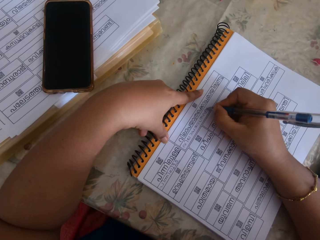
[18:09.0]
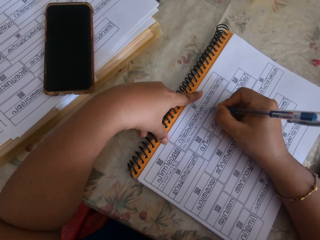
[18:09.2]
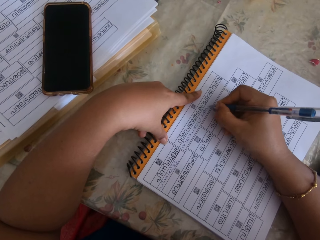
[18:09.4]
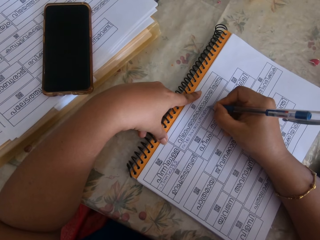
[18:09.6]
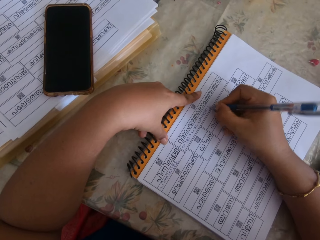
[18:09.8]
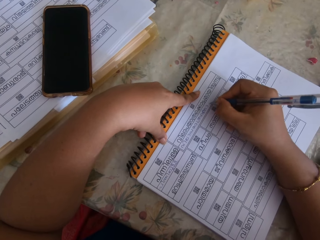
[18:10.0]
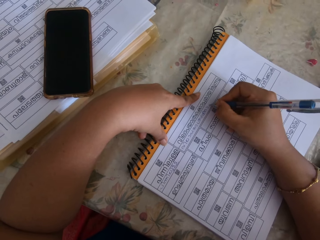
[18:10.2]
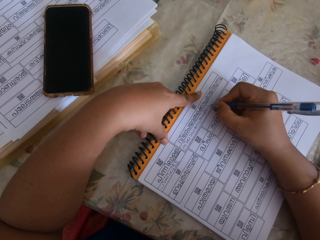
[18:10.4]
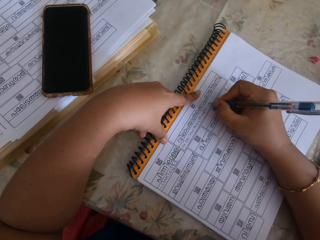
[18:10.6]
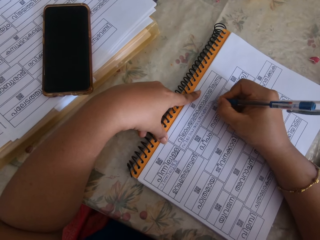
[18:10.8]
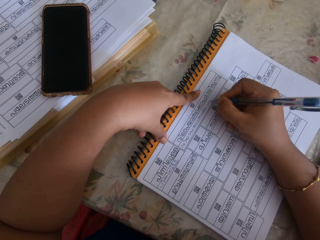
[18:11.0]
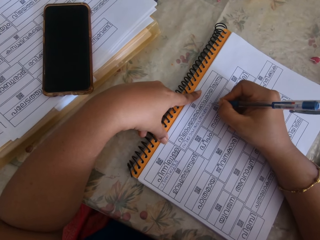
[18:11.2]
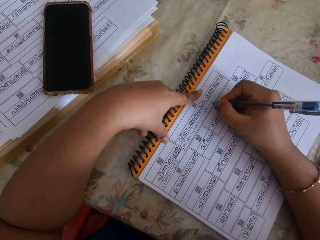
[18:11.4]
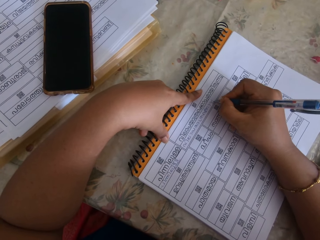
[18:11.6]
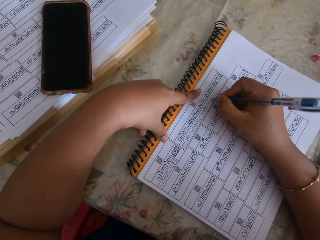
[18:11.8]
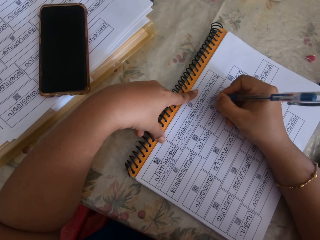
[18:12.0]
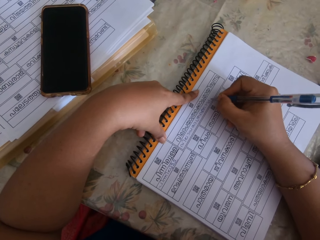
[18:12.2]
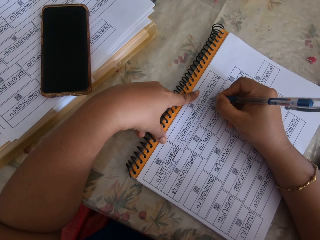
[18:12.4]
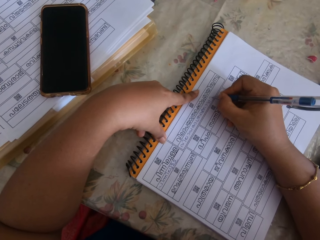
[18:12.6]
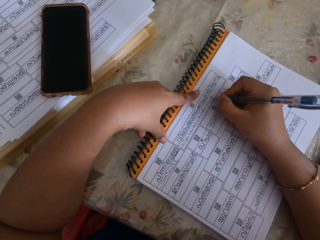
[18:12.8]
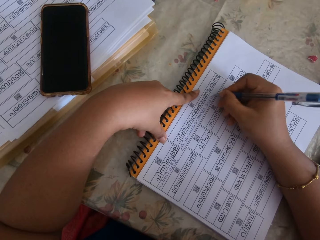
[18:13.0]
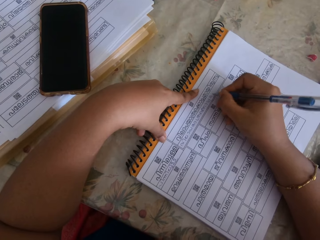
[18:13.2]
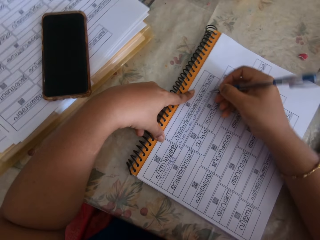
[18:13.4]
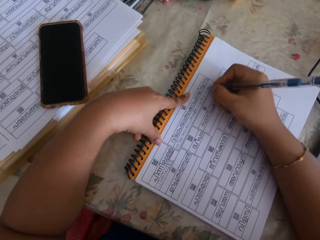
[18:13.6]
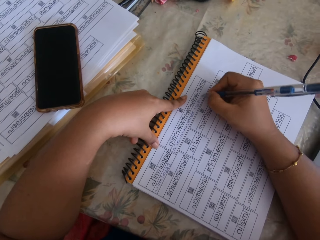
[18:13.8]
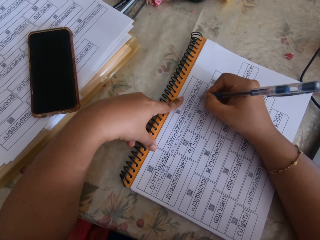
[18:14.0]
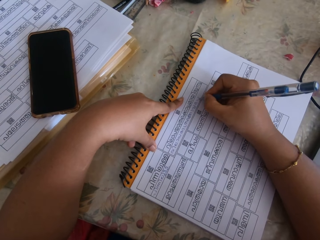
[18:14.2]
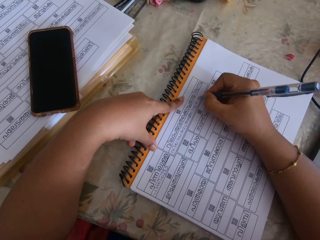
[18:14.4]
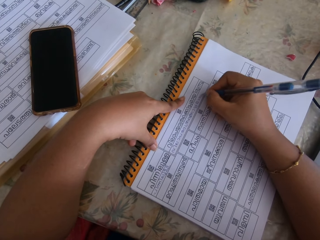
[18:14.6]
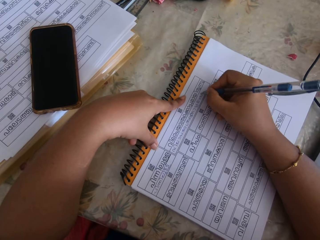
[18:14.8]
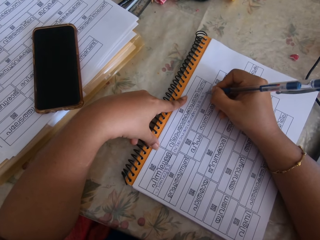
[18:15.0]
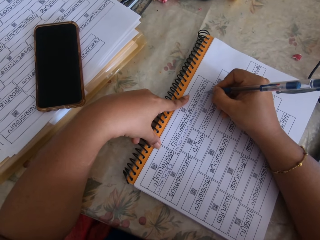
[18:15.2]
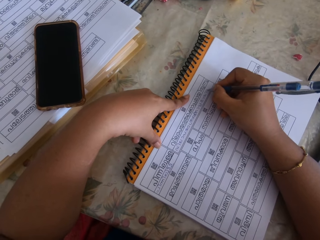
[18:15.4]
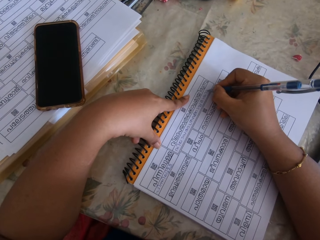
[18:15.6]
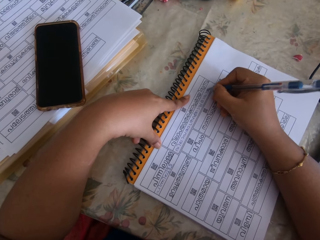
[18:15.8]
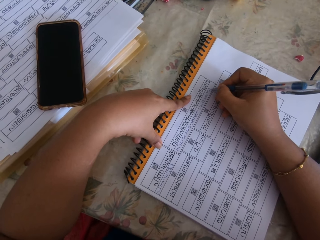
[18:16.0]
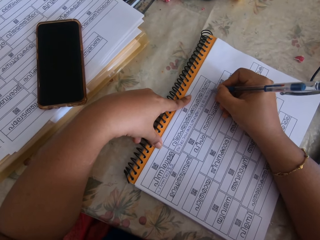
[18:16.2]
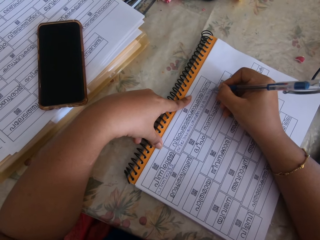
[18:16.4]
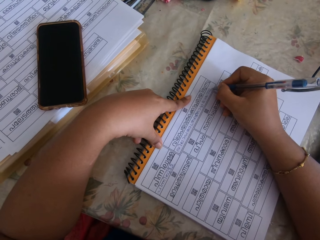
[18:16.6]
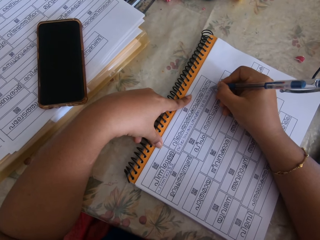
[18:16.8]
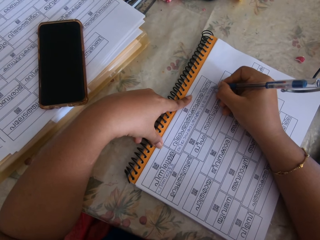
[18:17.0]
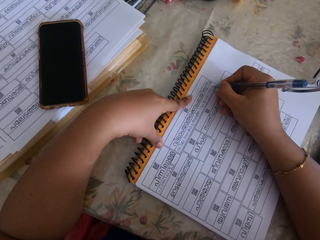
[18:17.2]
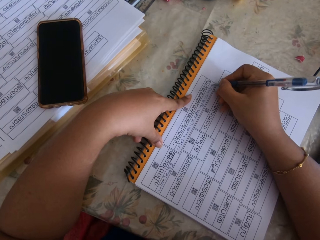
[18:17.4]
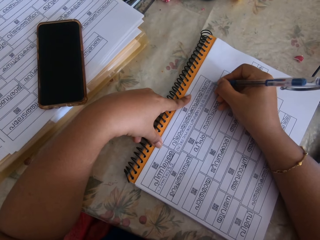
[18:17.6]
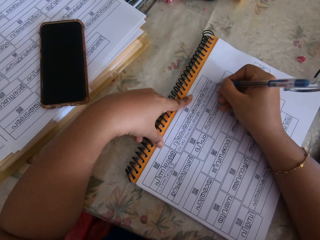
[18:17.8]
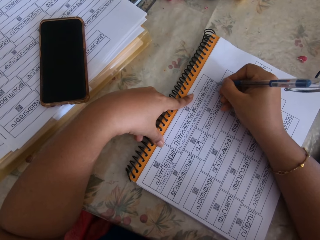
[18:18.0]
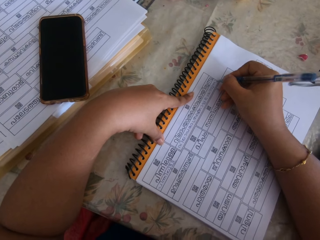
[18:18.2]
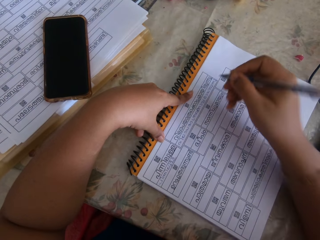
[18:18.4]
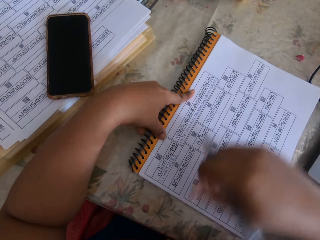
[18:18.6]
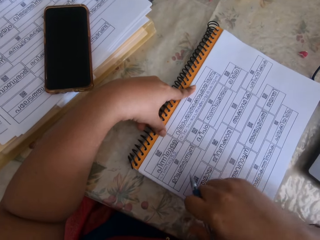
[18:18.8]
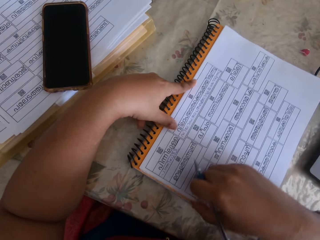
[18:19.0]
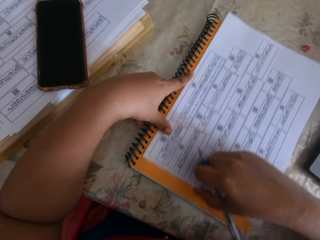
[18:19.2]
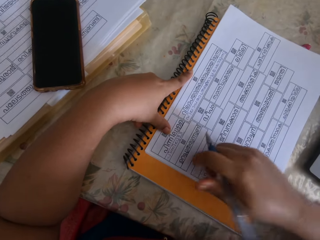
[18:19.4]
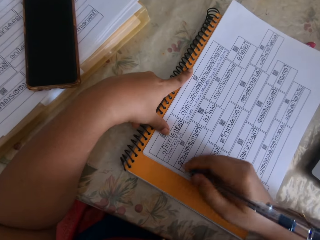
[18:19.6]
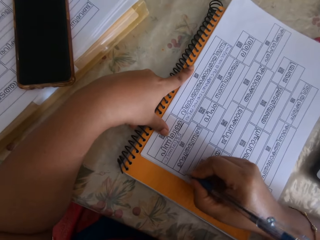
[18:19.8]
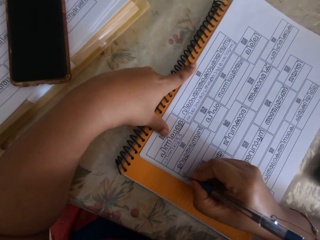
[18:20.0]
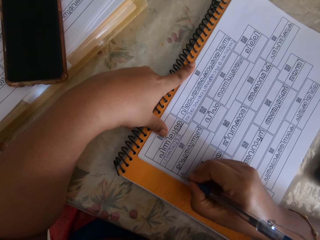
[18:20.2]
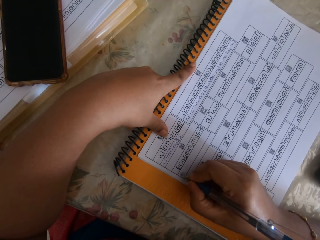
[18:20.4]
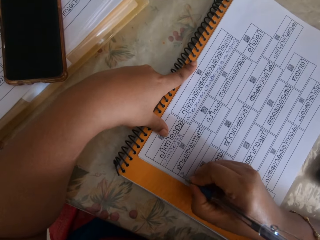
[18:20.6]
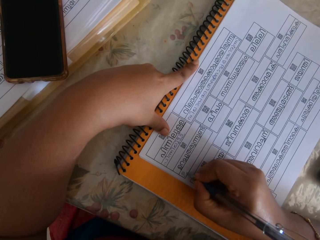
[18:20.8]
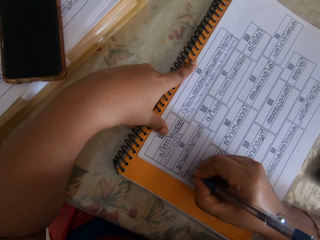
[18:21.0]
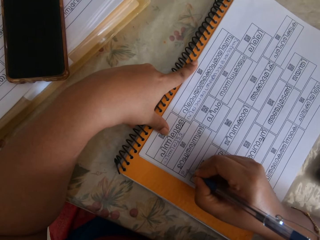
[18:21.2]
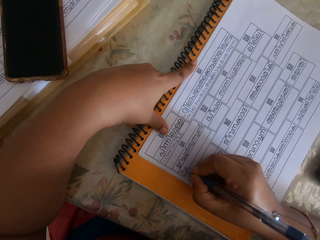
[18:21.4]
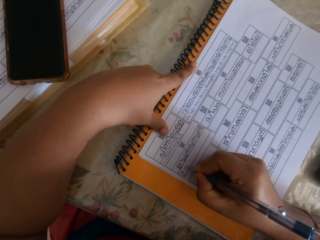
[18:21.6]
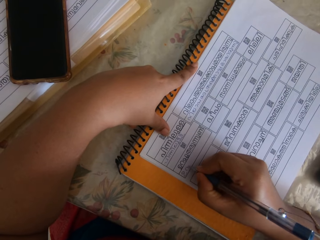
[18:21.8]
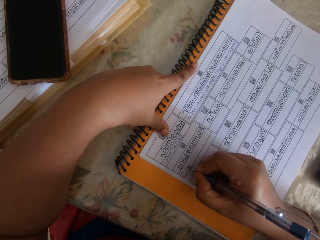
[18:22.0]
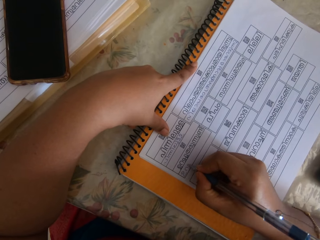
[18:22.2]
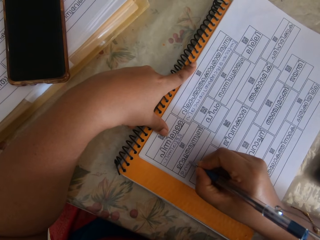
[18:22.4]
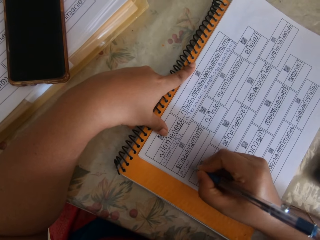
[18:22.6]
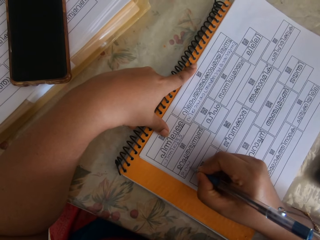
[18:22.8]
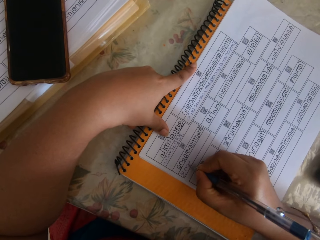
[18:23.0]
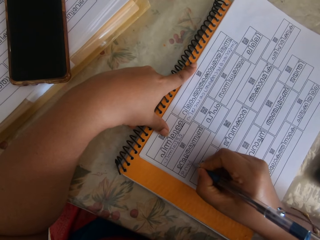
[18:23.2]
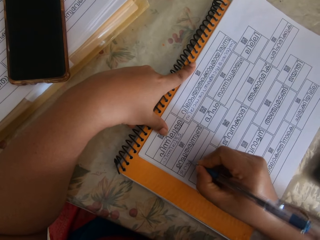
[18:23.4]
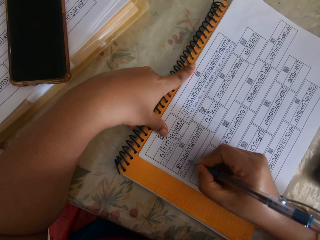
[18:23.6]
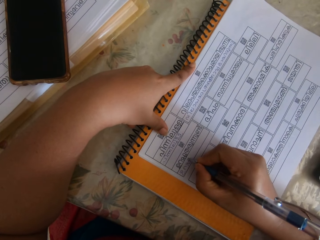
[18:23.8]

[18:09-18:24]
The camera wearer adjusts the paper on the table with his right hand. They write on the paper with the pen in her right hand.

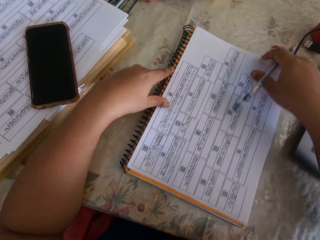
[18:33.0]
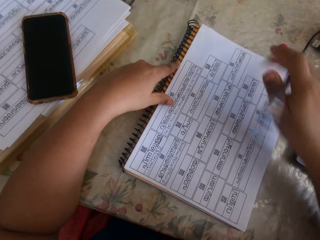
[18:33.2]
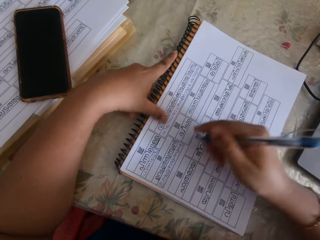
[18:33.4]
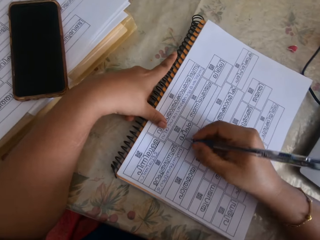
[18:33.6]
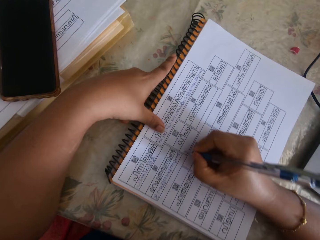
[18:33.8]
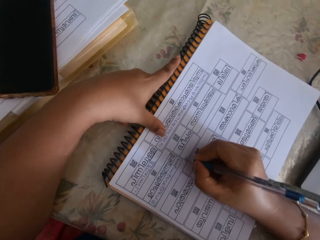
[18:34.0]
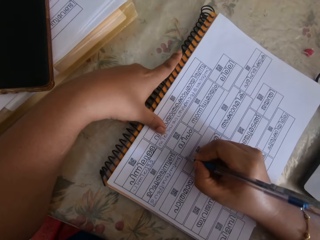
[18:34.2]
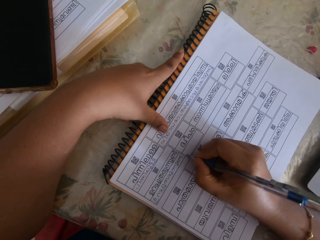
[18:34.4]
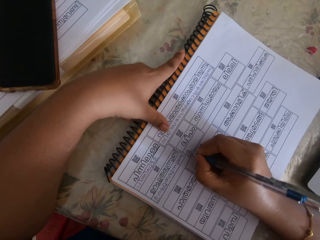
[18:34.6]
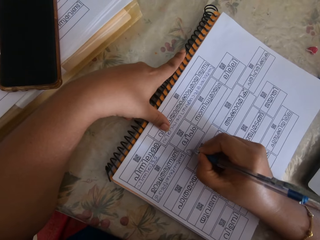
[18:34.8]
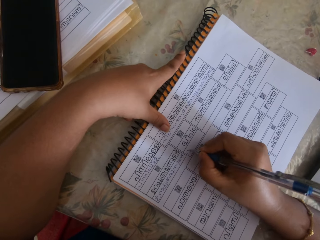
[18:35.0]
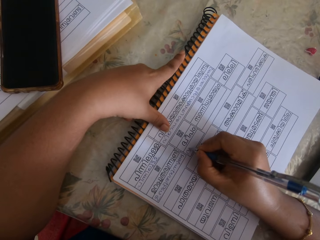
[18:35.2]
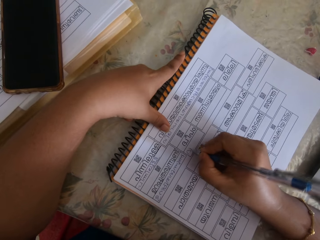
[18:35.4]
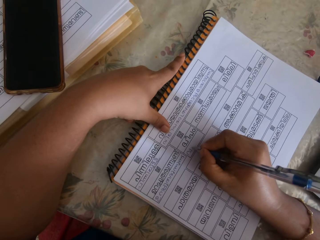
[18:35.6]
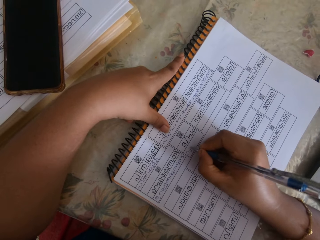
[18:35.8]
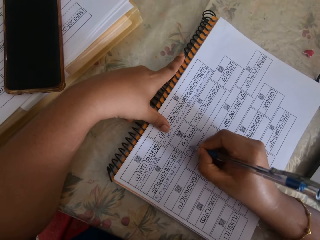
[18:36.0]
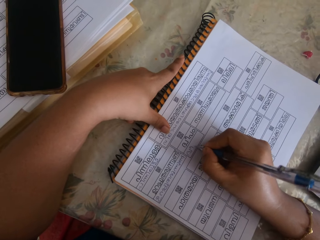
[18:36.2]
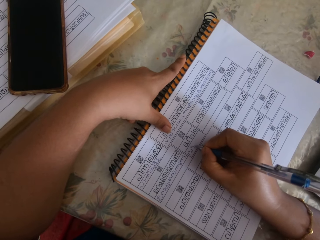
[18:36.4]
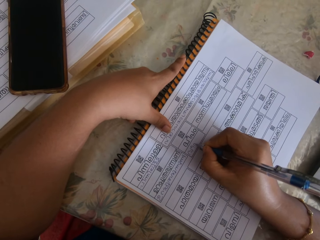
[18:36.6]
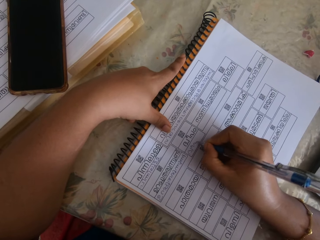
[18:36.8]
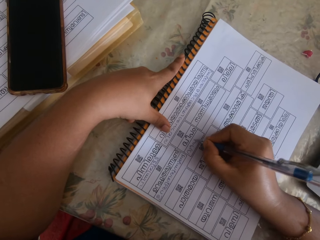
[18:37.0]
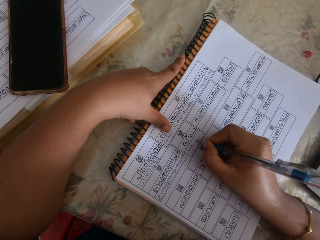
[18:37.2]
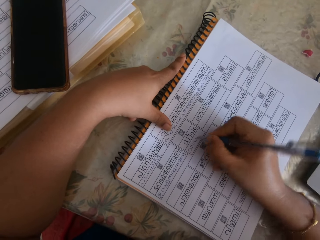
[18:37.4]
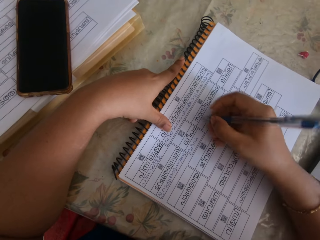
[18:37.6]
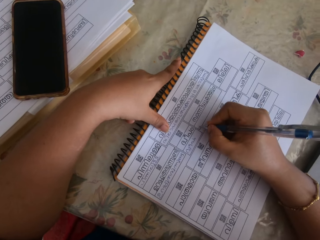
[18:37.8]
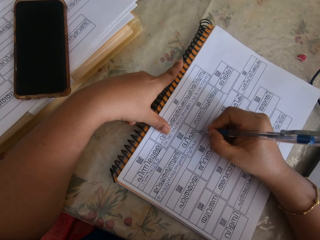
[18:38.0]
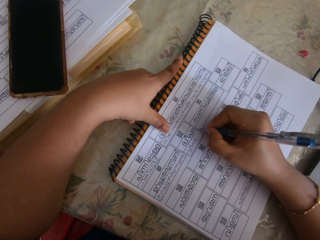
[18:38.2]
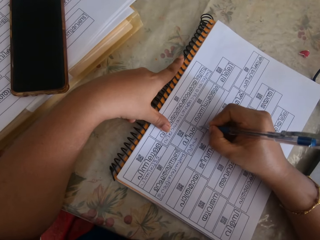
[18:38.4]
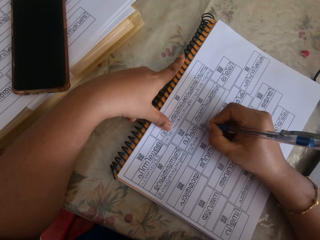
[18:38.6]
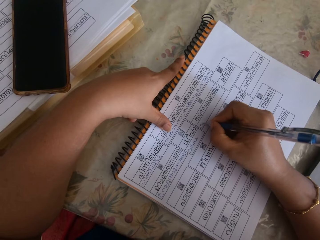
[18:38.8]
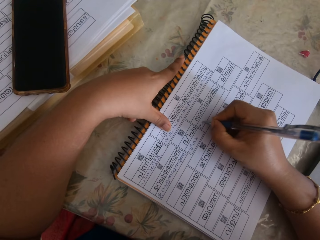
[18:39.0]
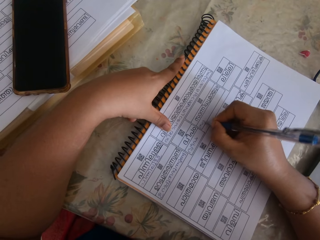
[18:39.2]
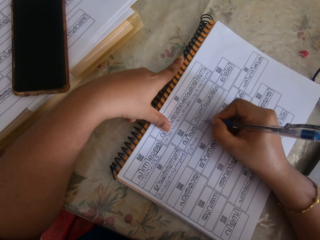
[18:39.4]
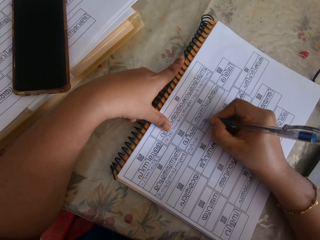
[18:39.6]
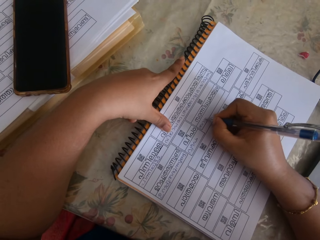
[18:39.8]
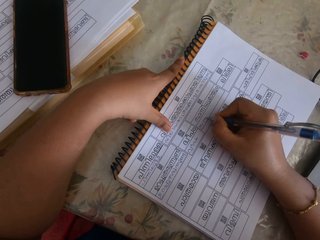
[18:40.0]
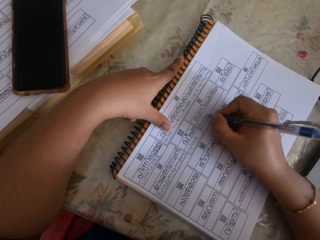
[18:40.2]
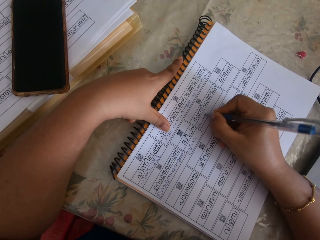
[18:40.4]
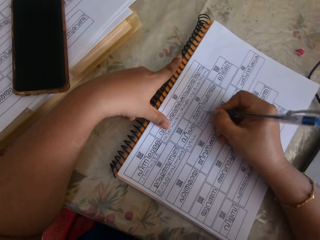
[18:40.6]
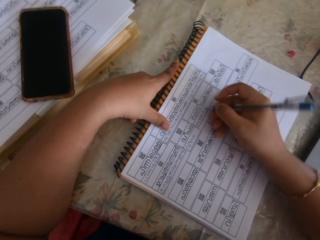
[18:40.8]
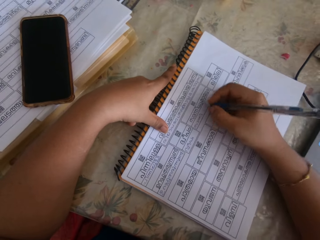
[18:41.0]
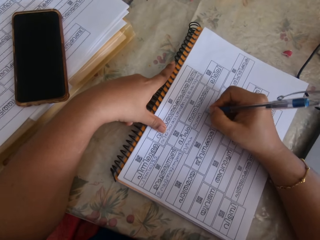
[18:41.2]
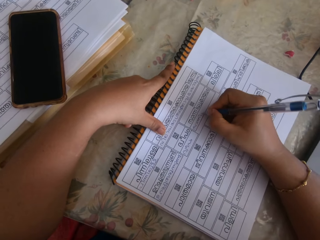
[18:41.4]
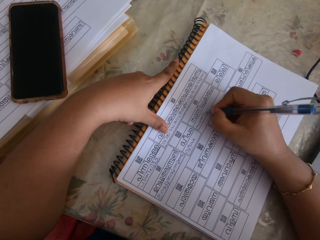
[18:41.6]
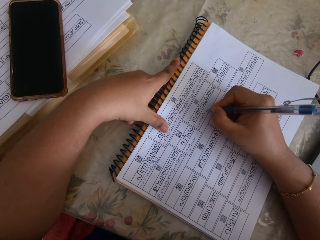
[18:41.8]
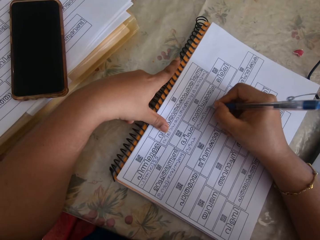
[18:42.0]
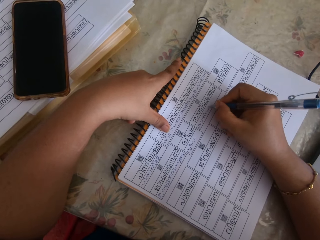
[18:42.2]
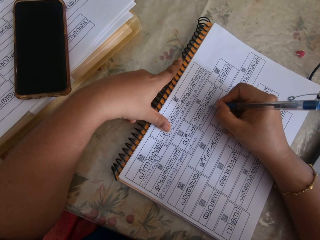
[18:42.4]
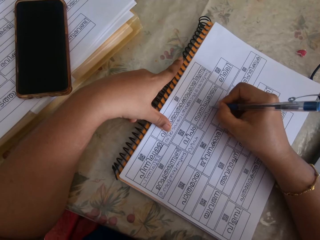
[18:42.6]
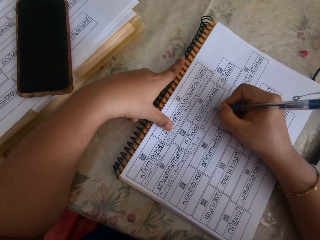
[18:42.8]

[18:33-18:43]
The camera wearer adjusts the paper on the table with his right hand. They write with the pen in her right hand.
